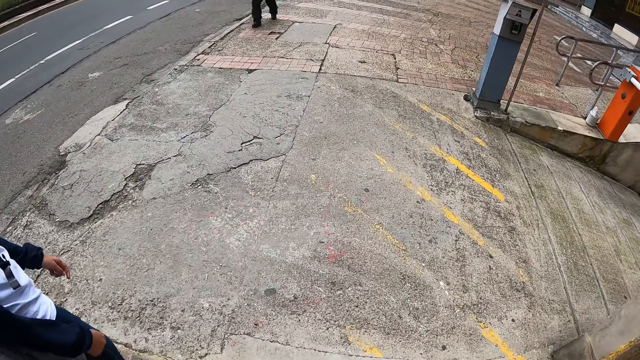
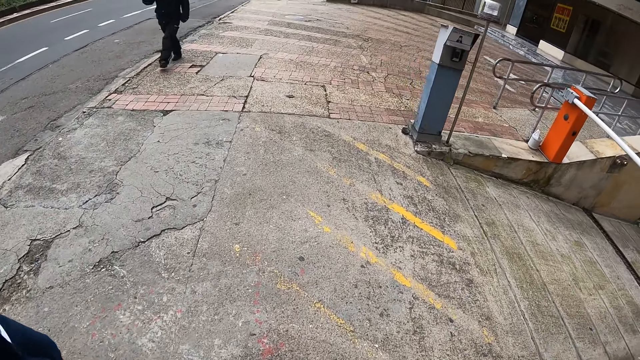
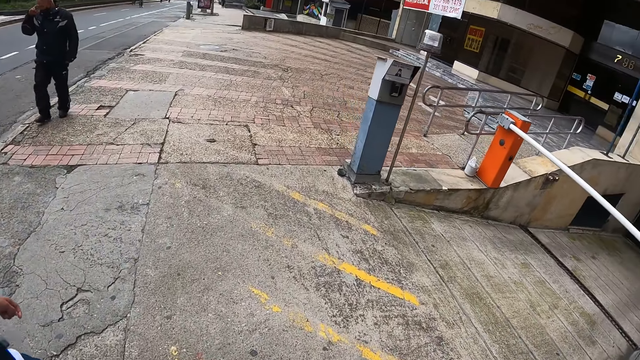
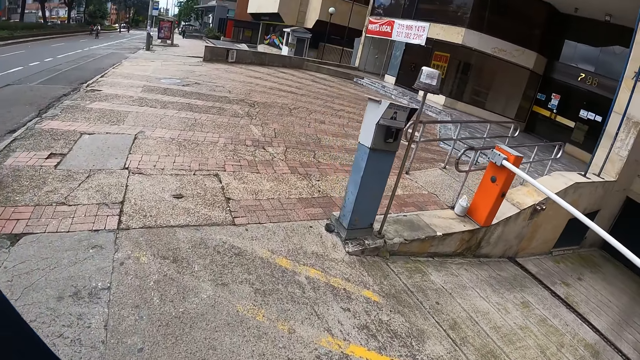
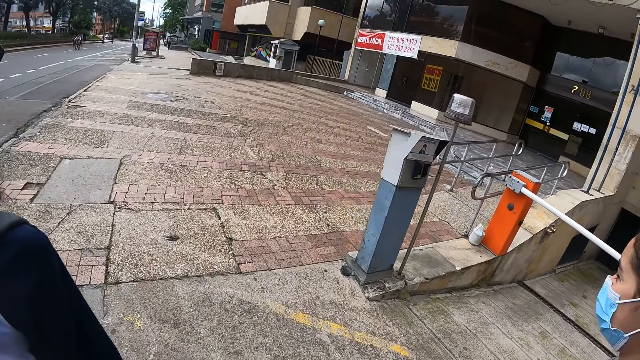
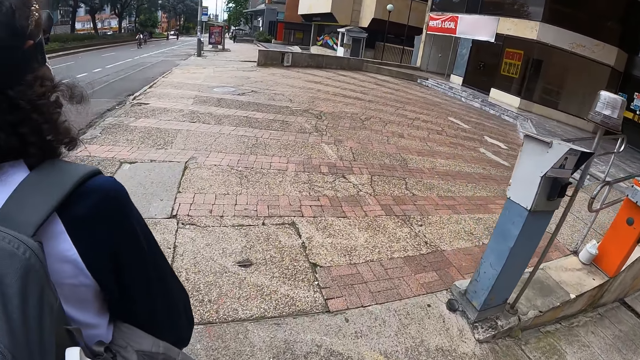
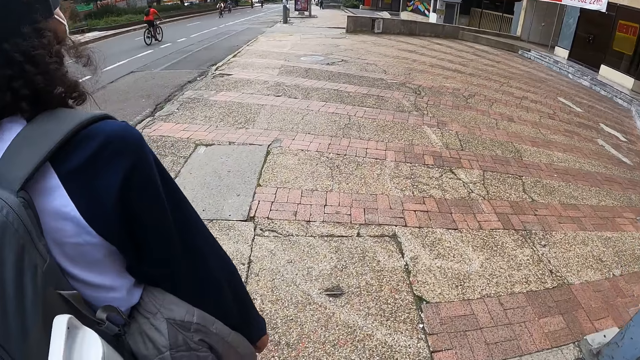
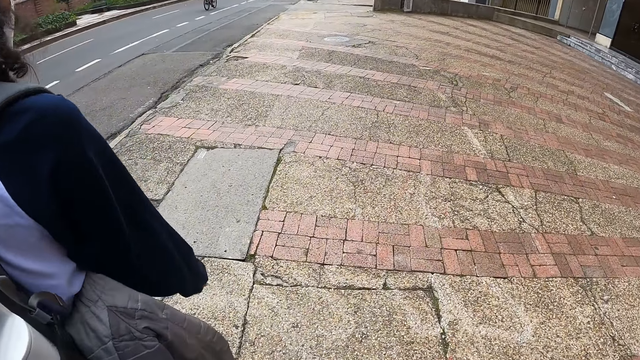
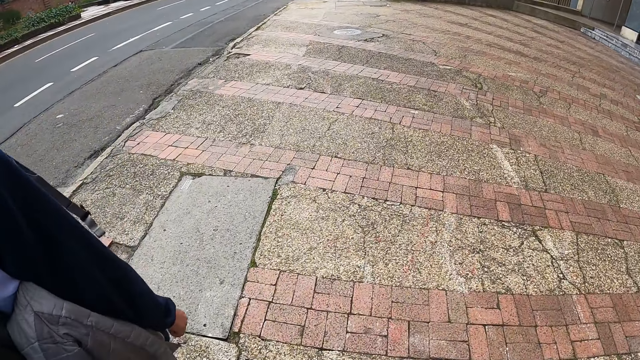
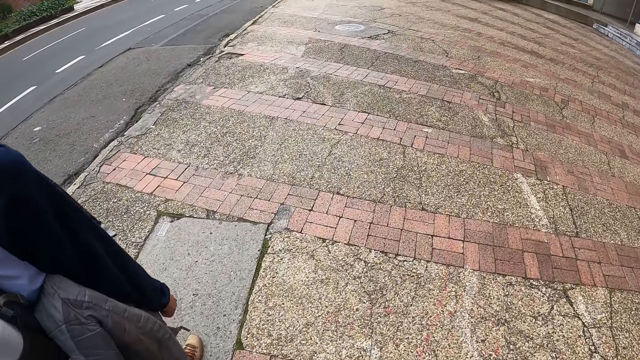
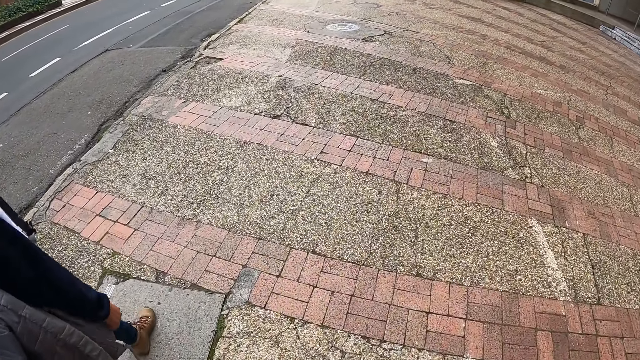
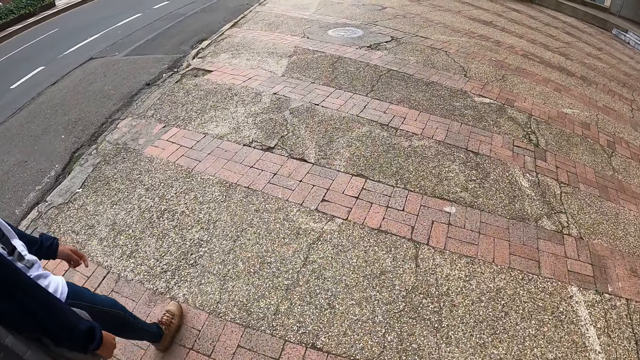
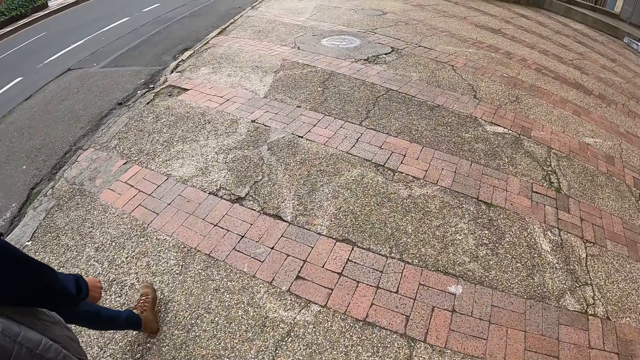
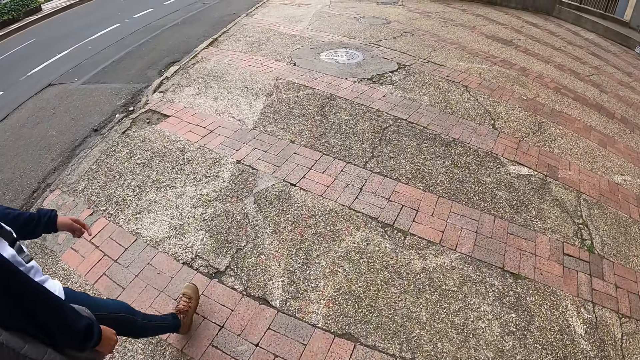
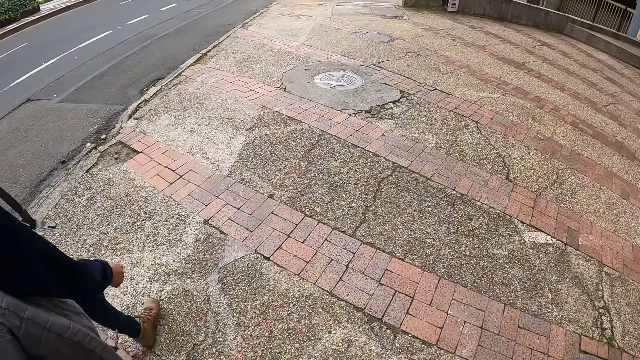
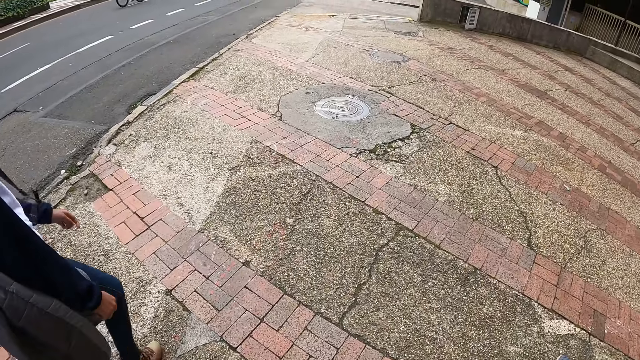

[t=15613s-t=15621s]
A man walks past the camera wearer. The camera wearer looks around. They walk around.

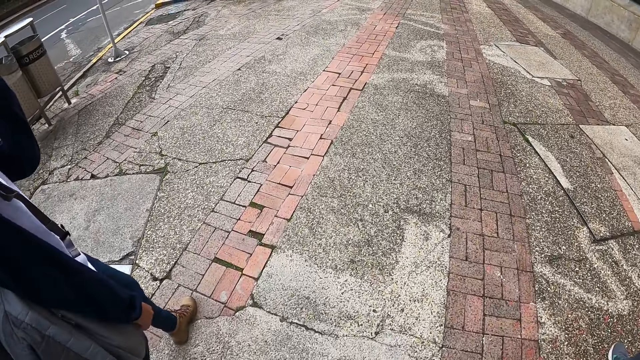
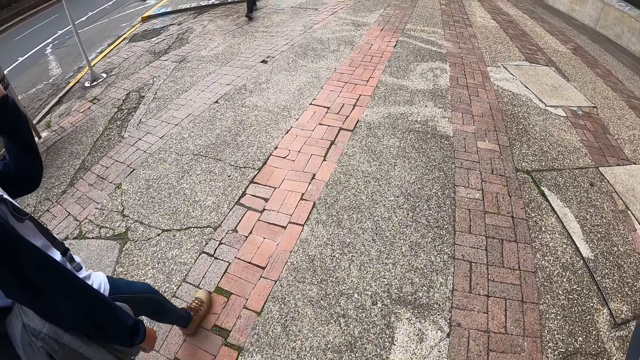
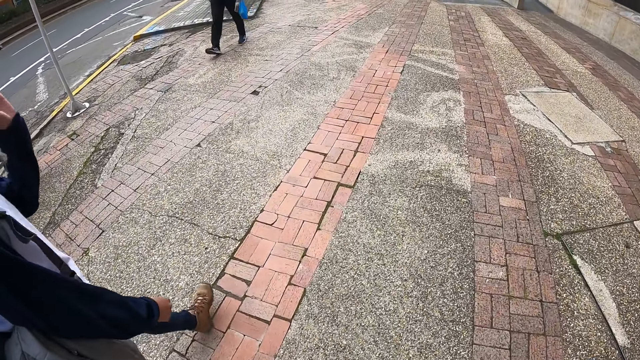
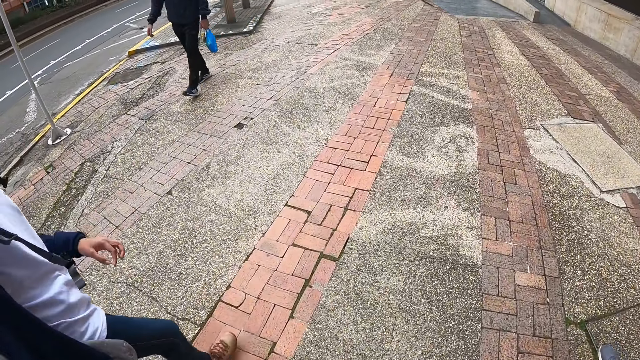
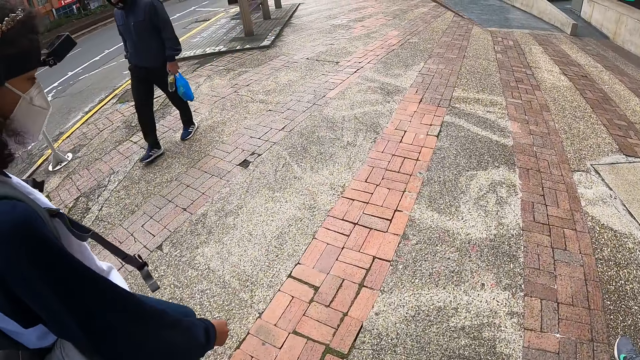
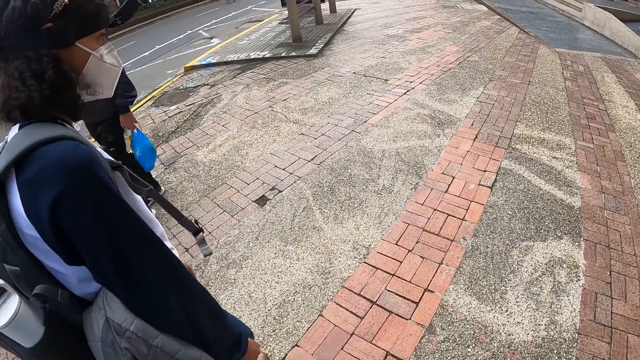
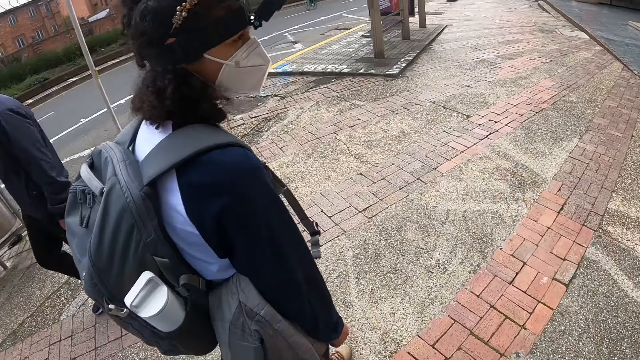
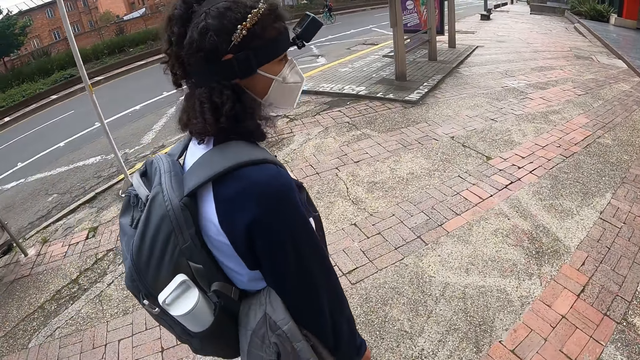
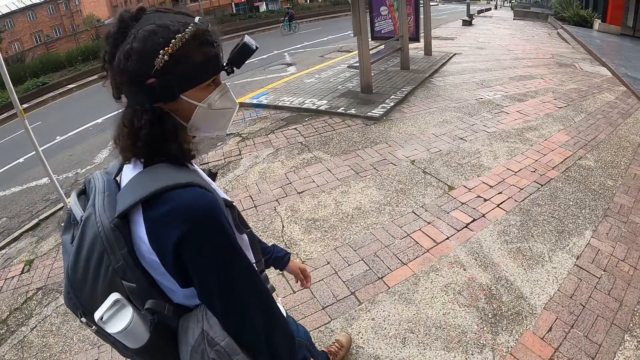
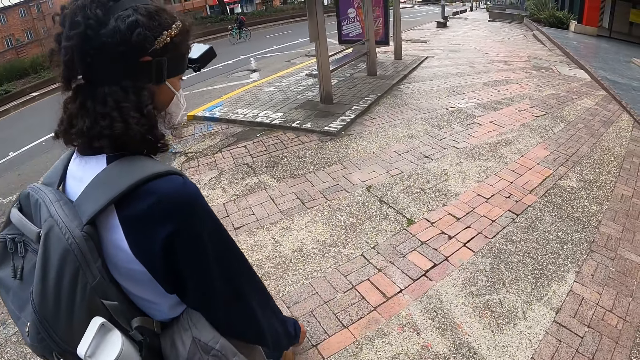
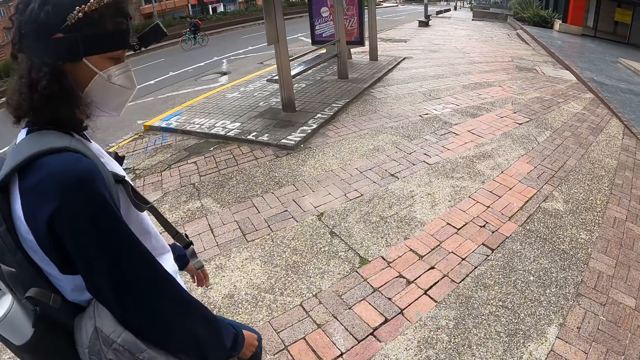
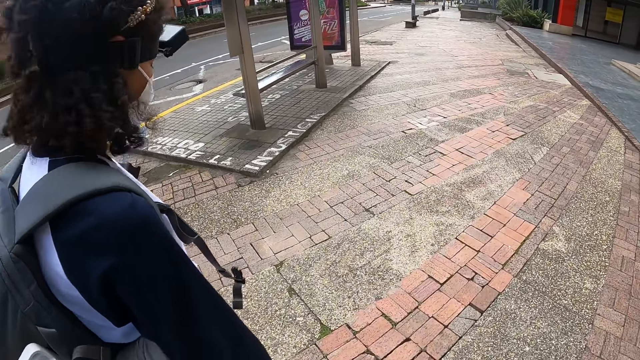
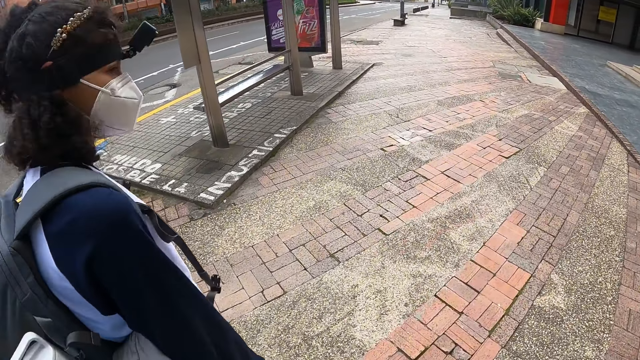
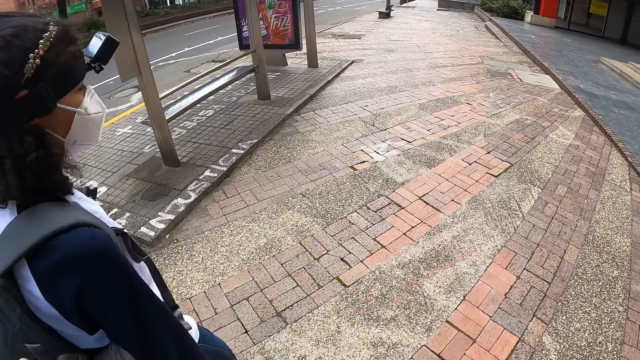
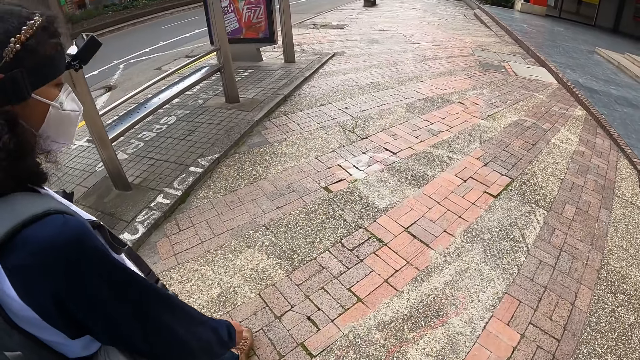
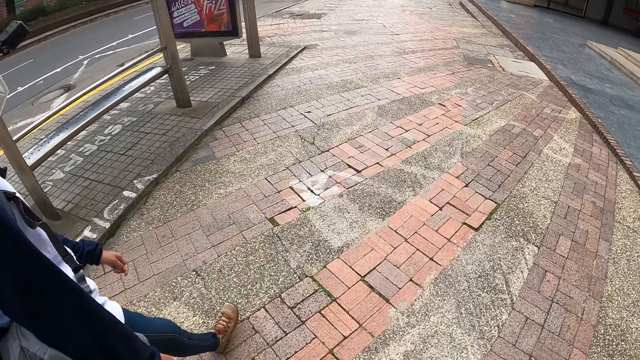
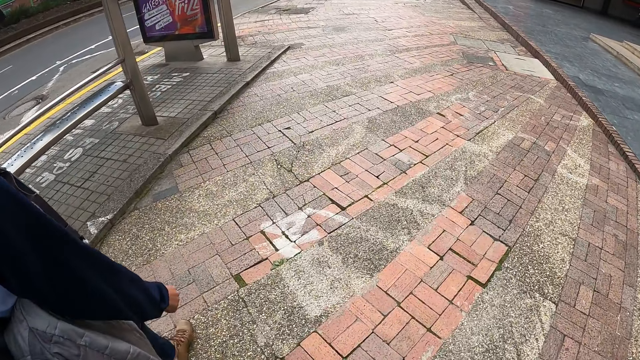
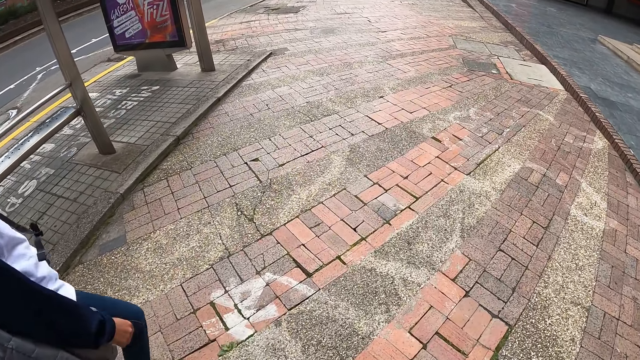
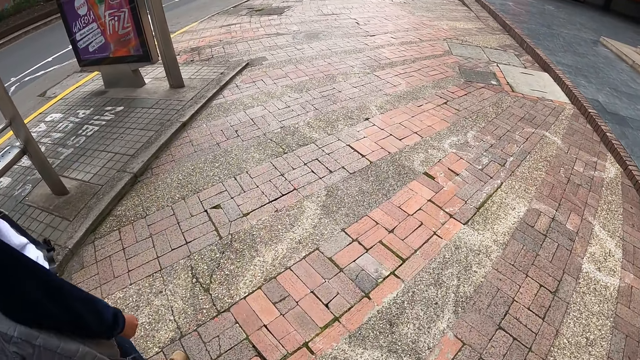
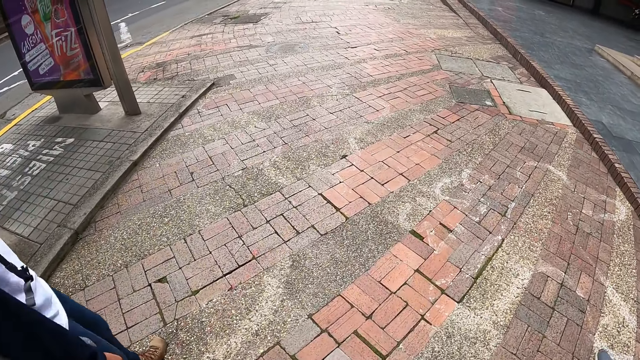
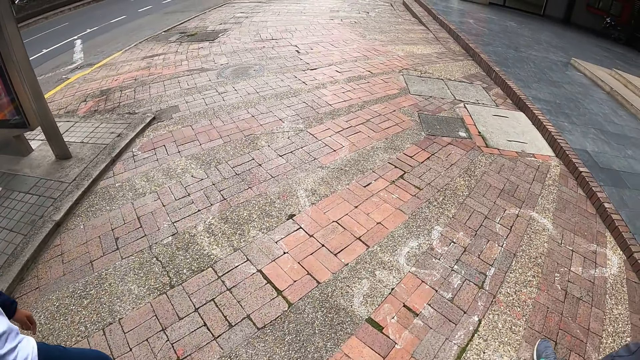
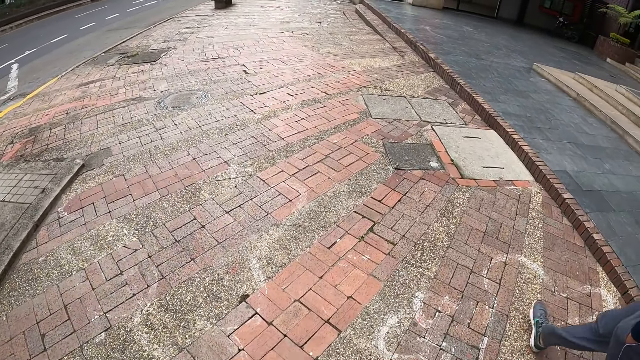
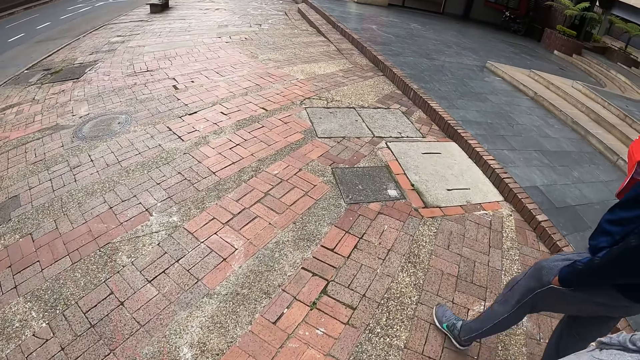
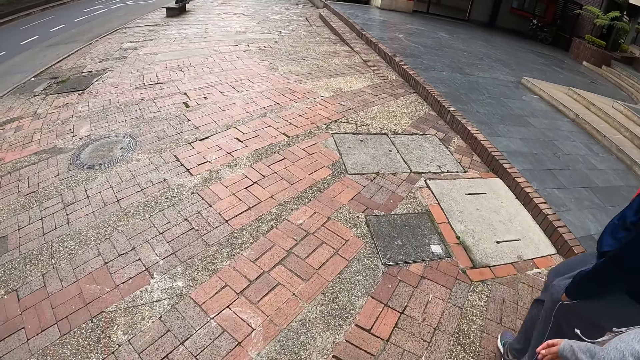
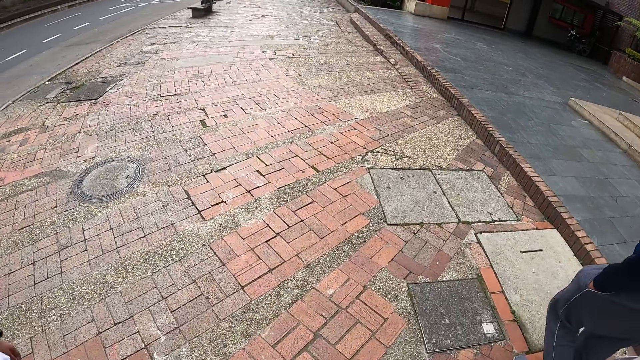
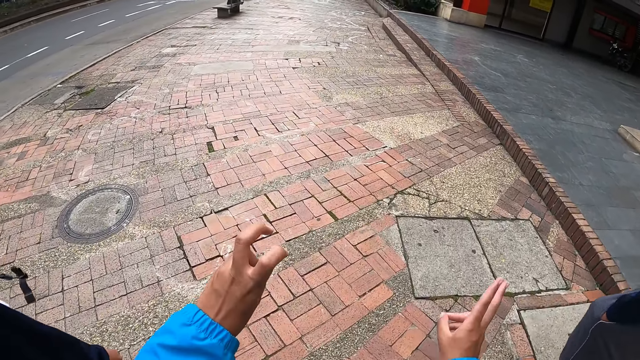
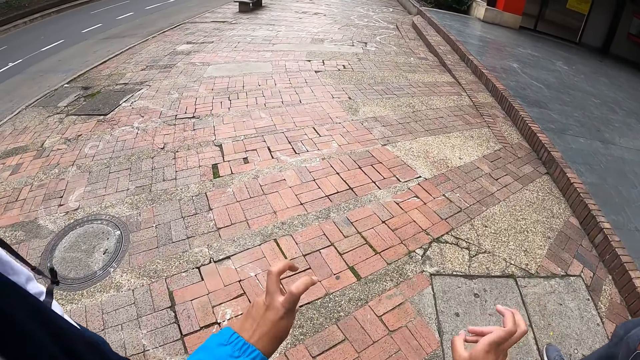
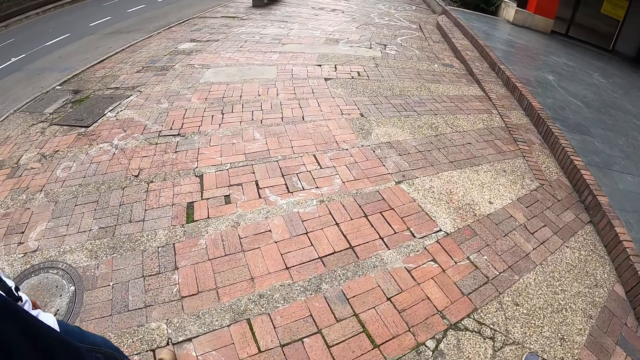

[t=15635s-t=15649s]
A man walks past the camera wearer. The camera wearer moves a hand. They walk around.
